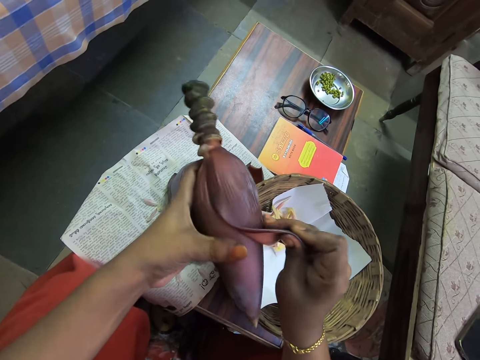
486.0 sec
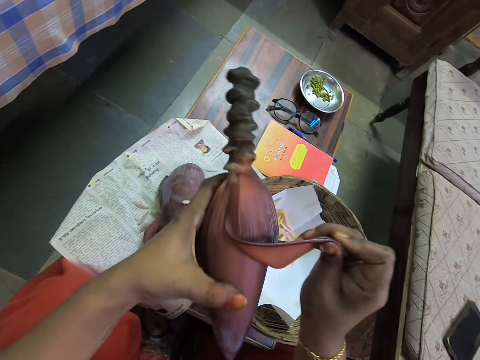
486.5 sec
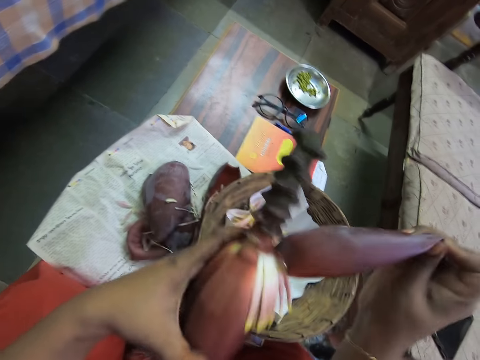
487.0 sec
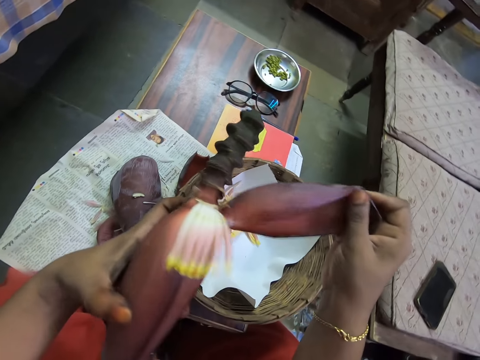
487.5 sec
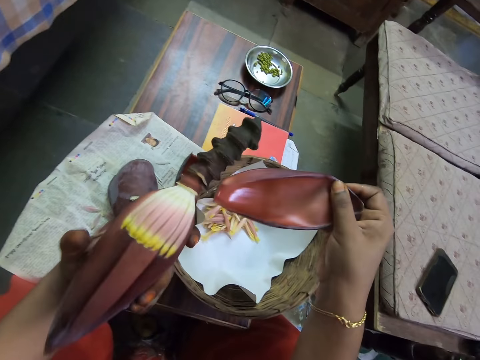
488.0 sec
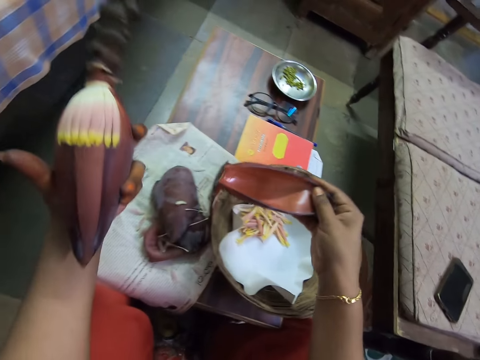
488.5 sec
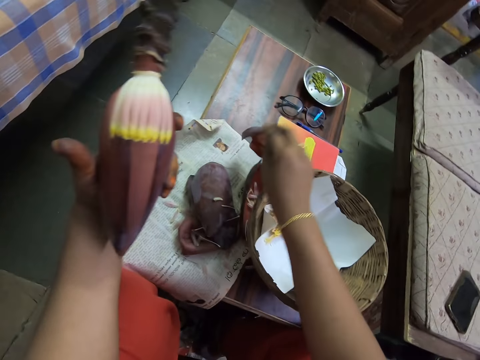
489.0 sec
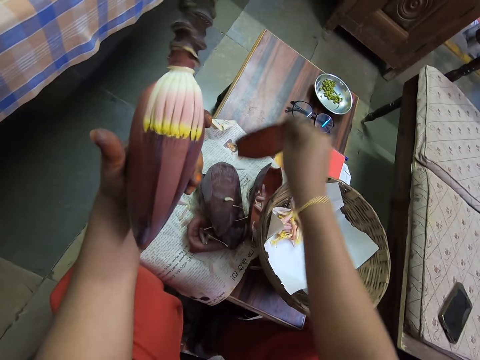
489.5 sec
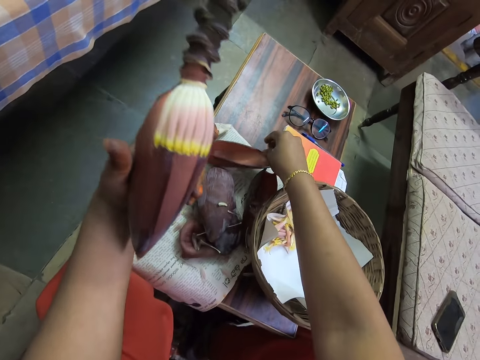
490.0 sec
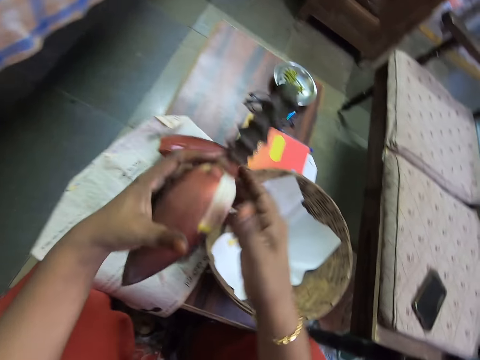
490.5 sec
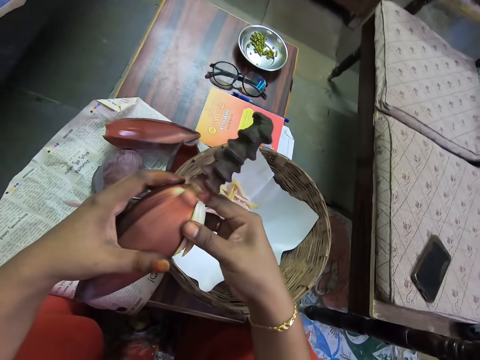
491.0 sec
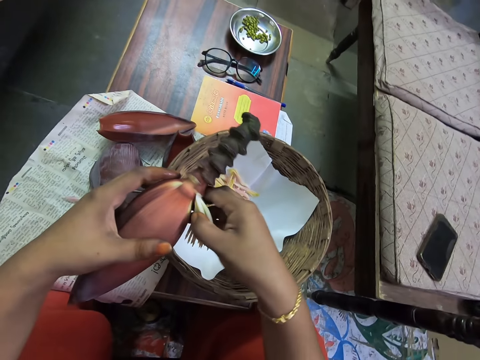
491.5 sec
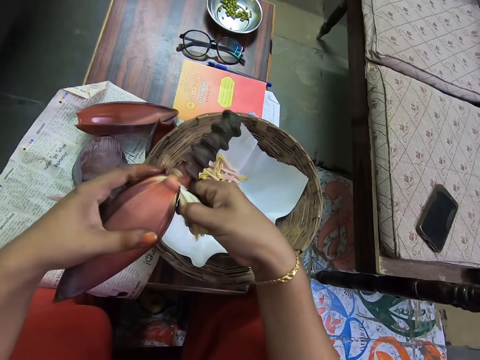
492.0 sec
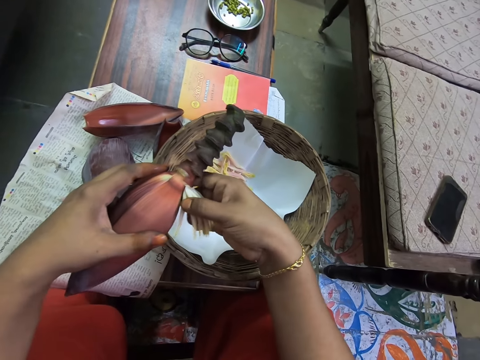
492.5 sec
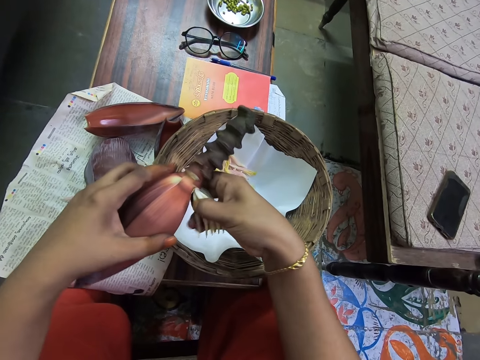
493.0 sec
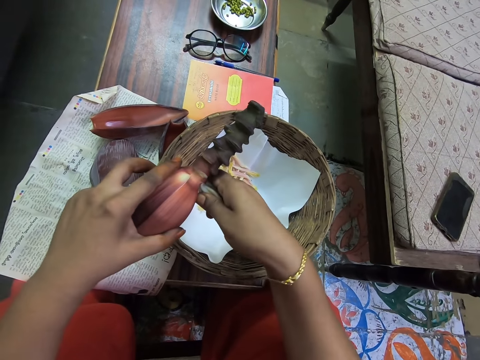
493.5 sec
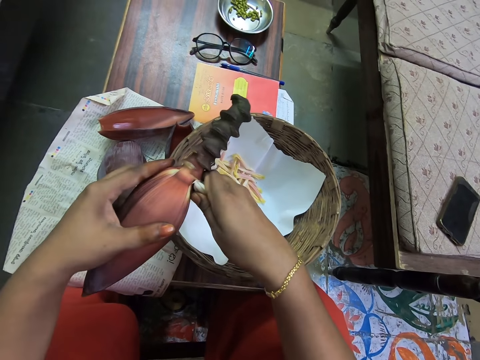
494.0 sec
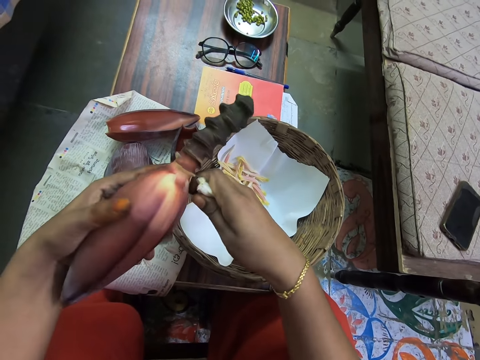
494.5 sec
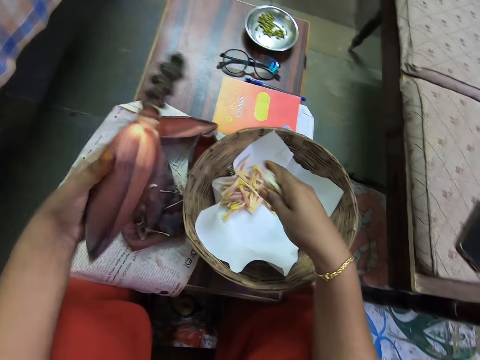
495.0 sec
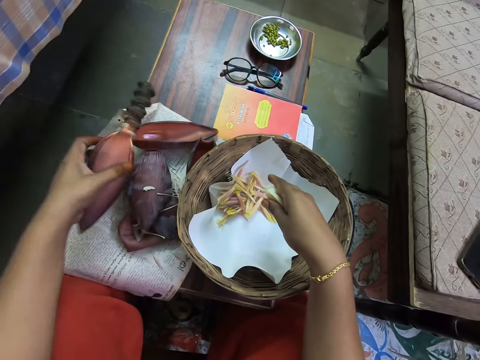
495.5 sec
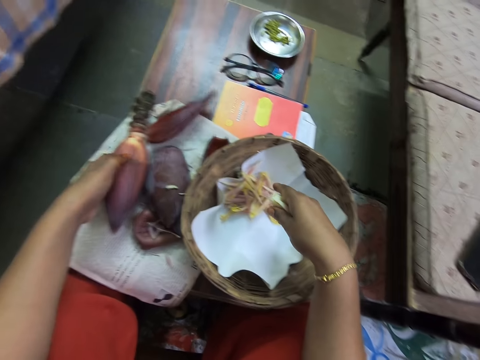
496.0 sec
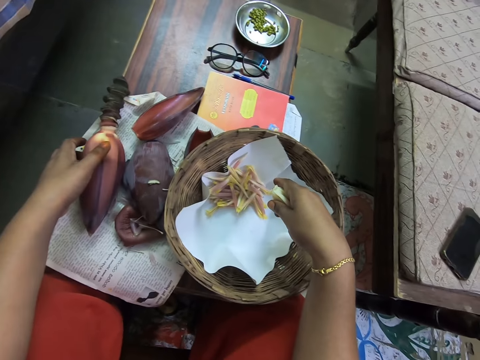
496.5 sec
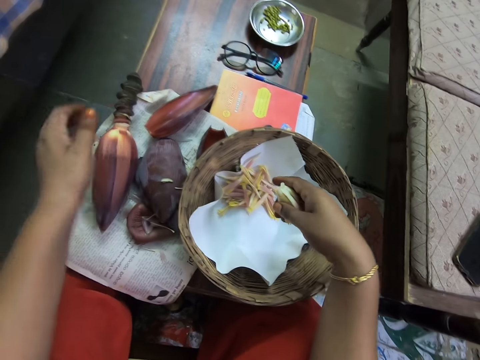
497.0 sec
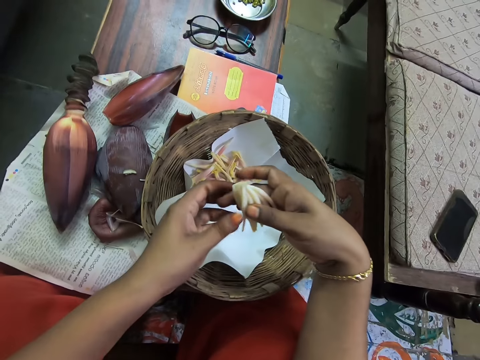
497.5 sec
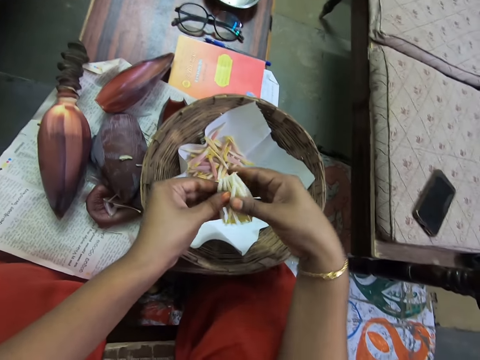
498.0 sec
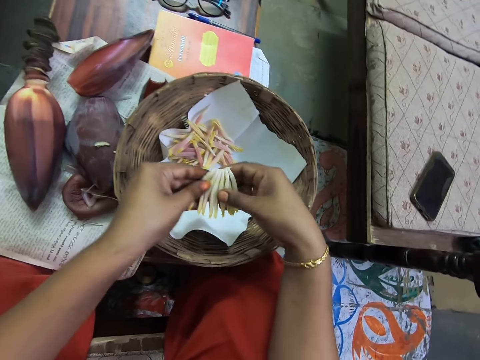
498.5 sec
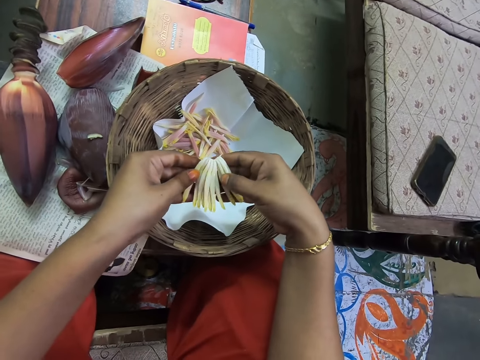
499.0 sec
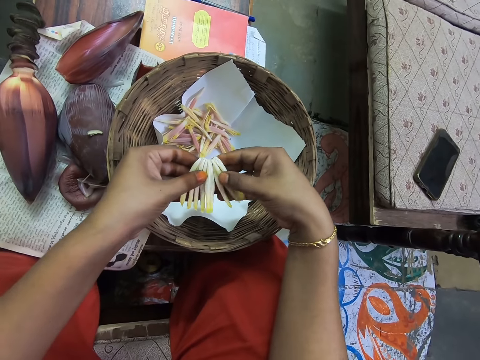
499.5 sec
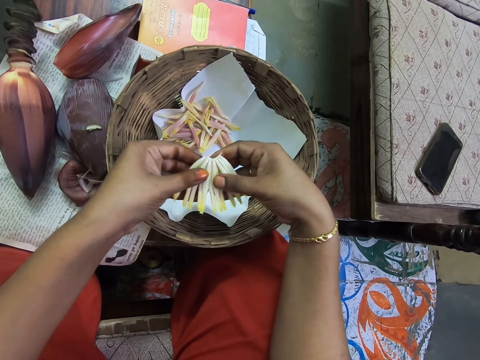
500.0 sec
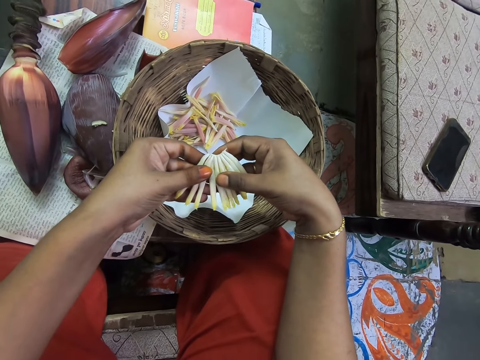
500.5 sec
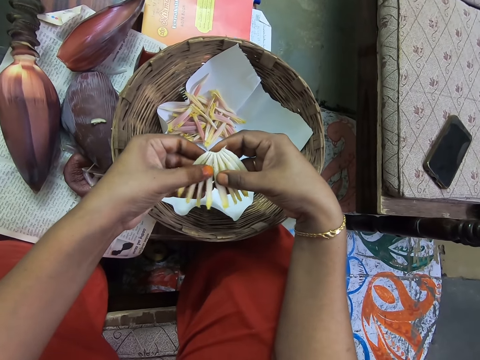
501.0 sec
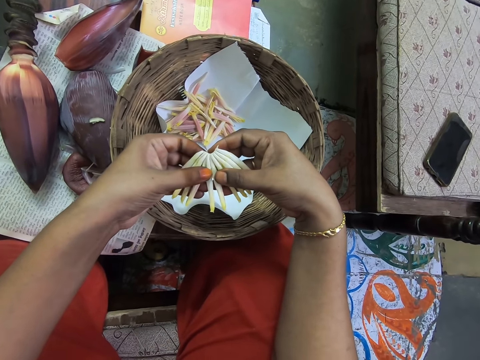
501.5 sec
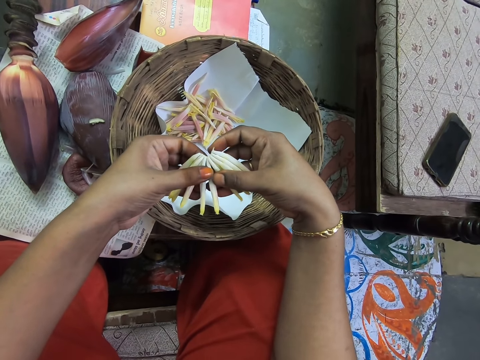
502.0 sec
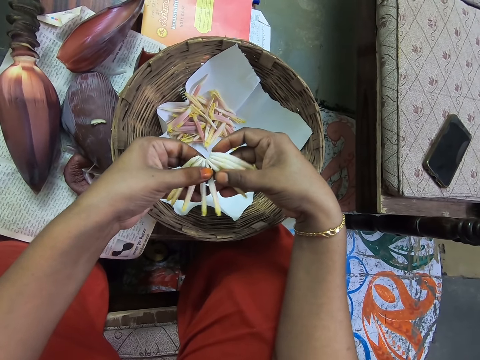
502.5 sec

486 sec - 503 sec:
The camera wearer puts the banana flower bud down on the table. They remove the banana flower from the banana bud. They put the banana bud down with the left hand. They place the banana flower on the table. They hold the banana flower with the hands. They sort the banana florets and shuffle the banana flowers.

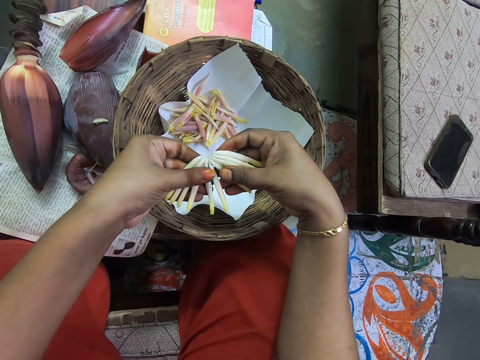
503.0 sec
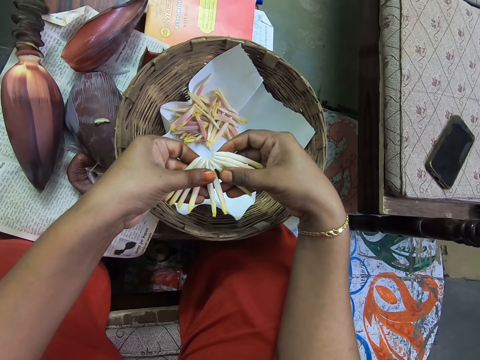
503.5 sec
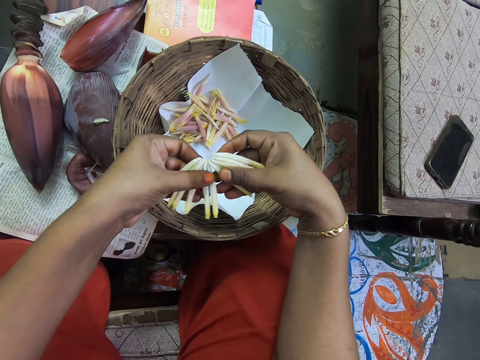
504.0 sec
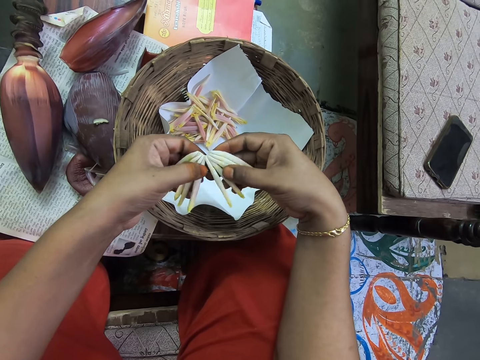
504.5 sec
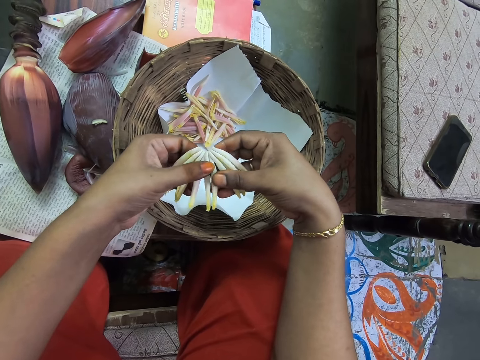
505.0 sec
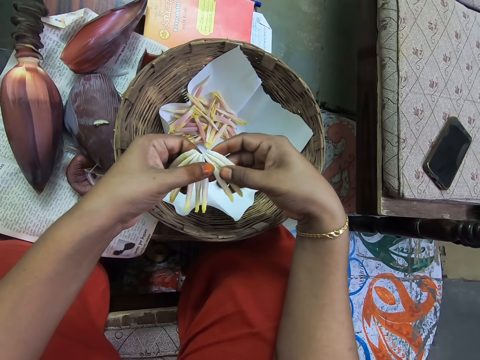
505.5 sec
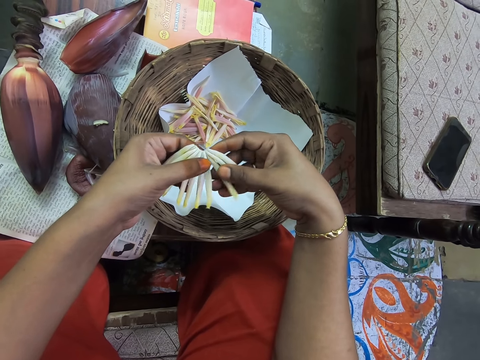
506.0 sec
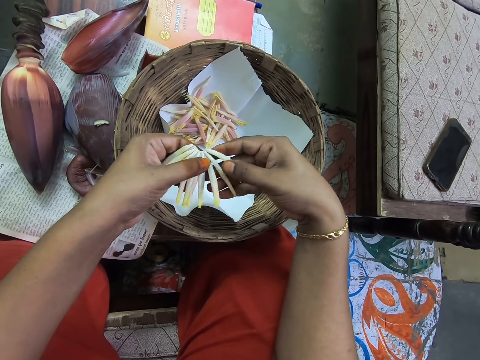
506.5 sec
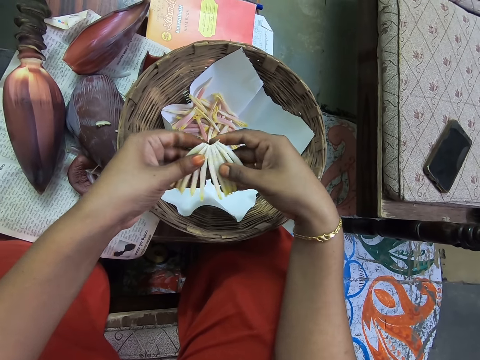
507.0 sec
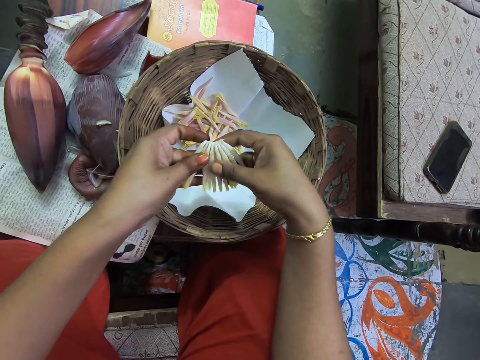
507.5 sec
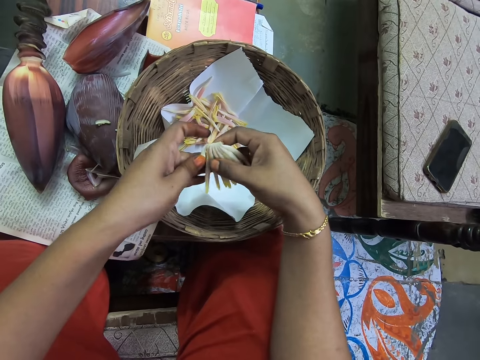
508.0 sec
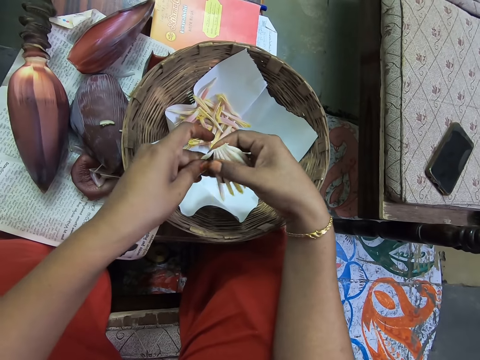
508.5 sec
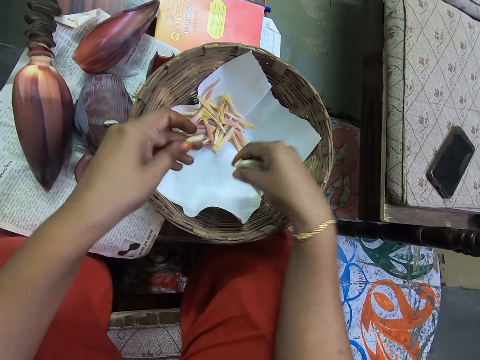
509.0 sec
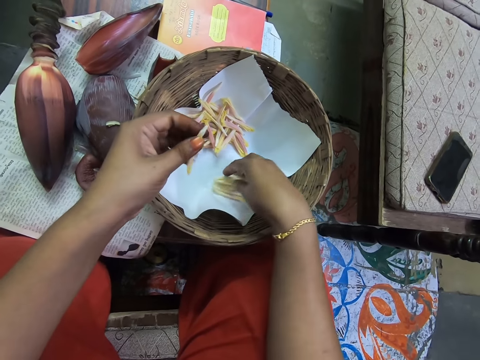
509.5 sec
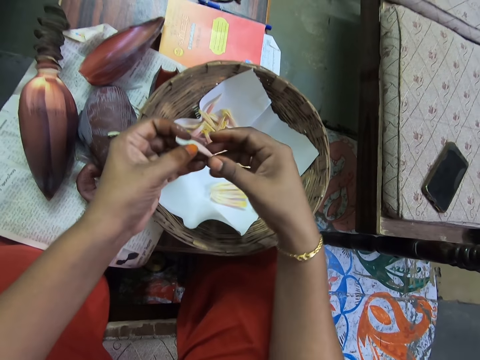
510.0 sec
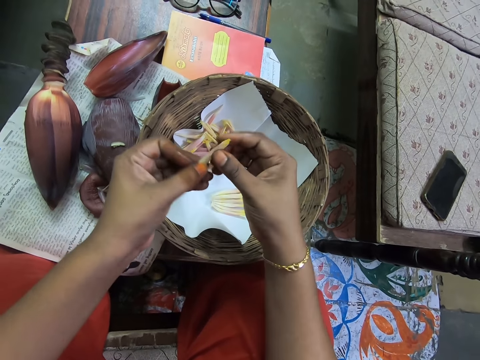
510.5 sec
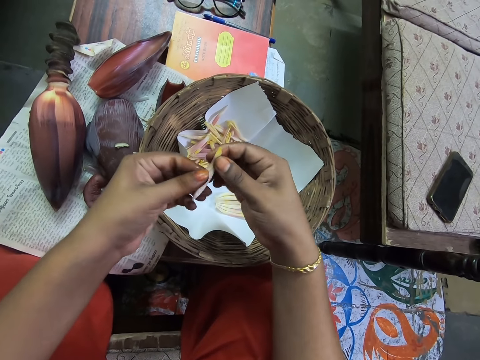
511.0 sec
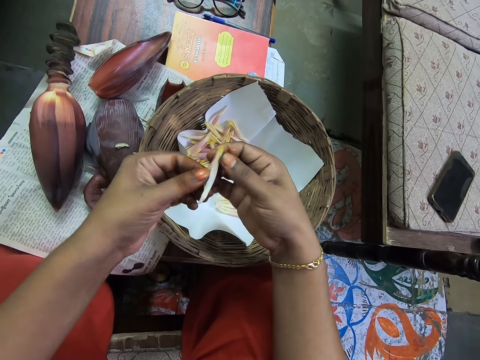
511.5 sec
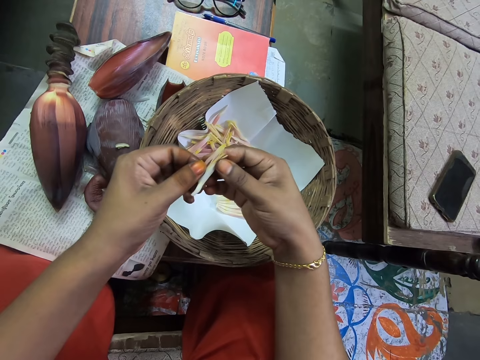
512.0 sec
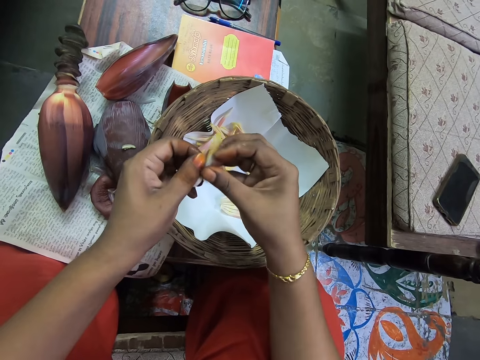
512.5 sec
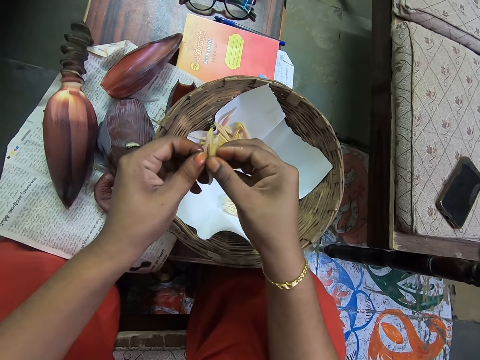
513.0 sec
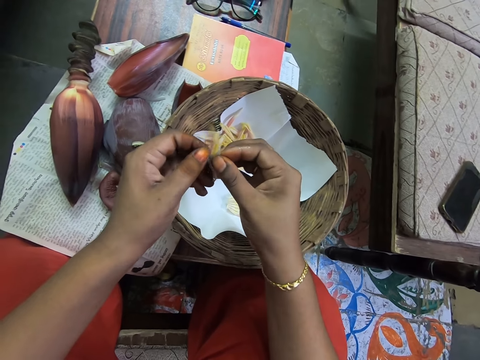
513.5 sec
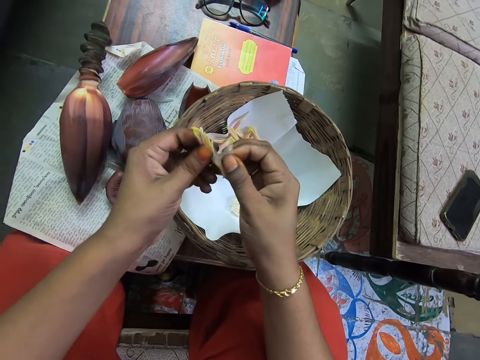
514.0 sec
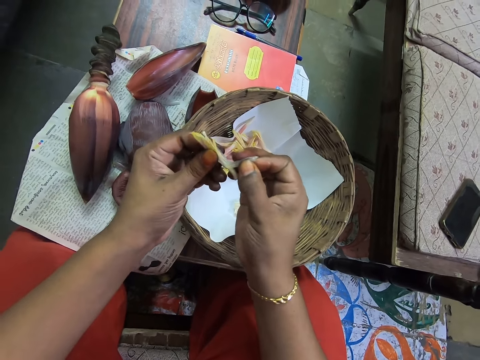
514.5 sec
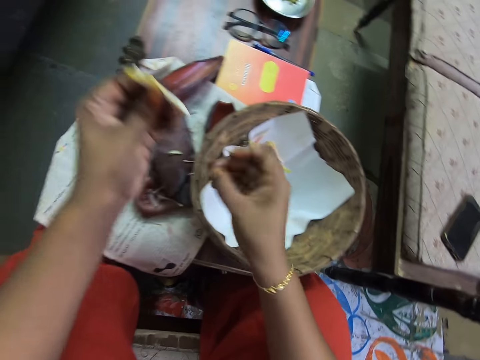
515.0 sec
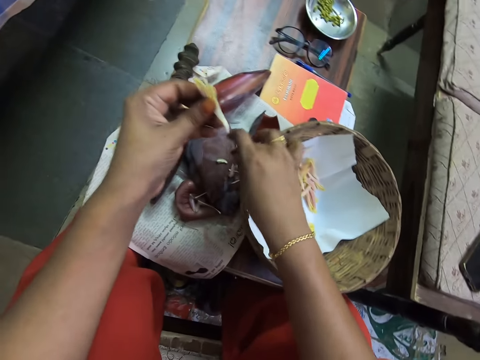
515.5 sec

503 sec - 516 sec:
The camera wearer cuts the piece of banana flower. They pluck the banana floret. They place the banana florets in the tray or basket. They peel the banana floret. They pluck the petal. They drop the petal on the table.
